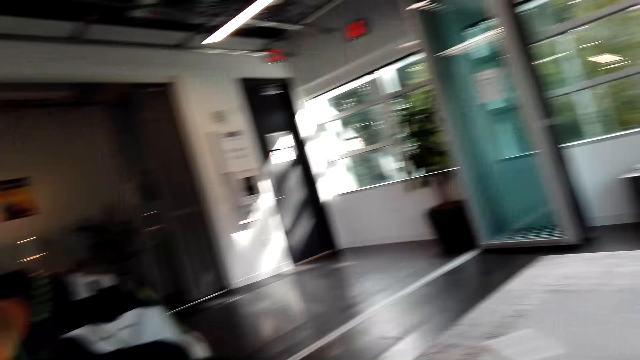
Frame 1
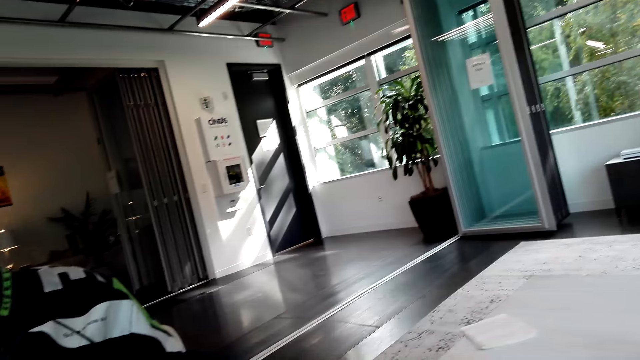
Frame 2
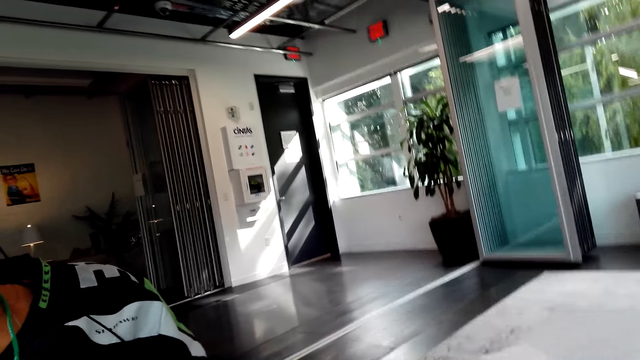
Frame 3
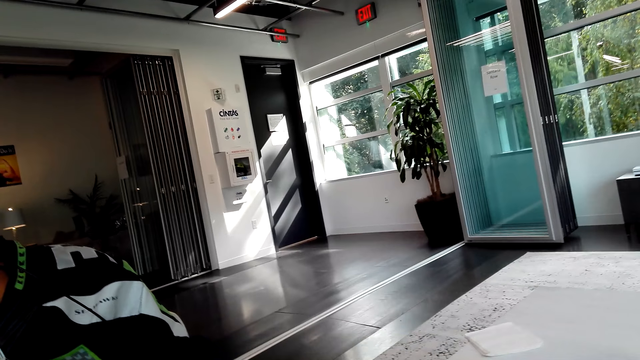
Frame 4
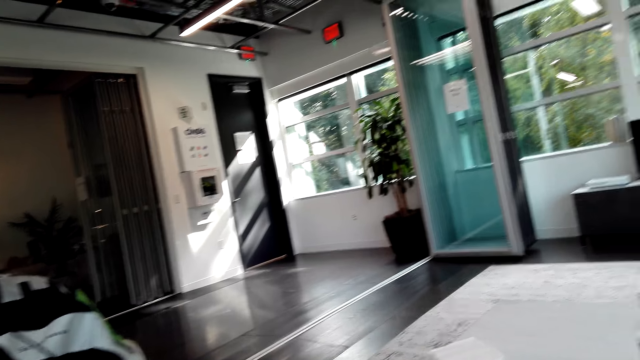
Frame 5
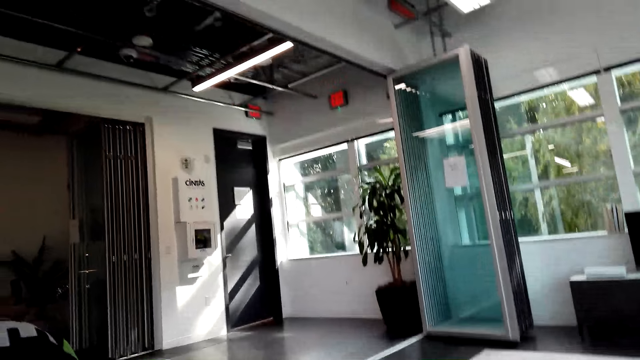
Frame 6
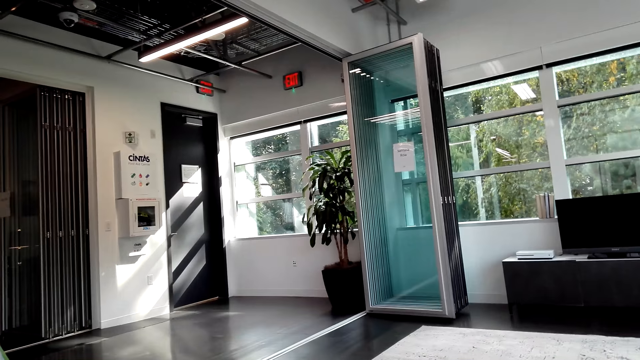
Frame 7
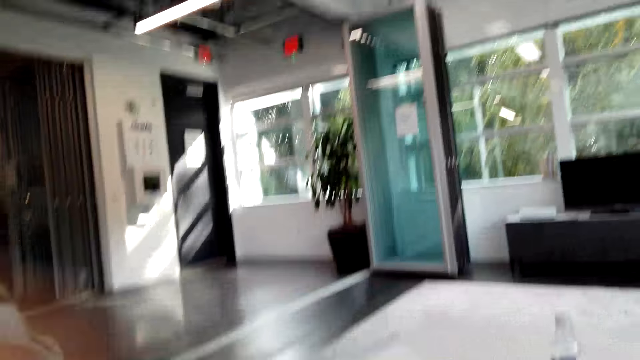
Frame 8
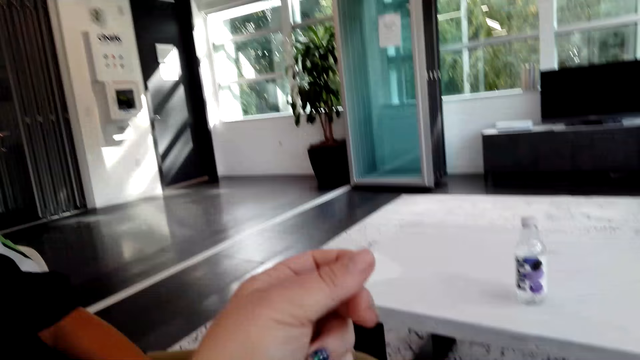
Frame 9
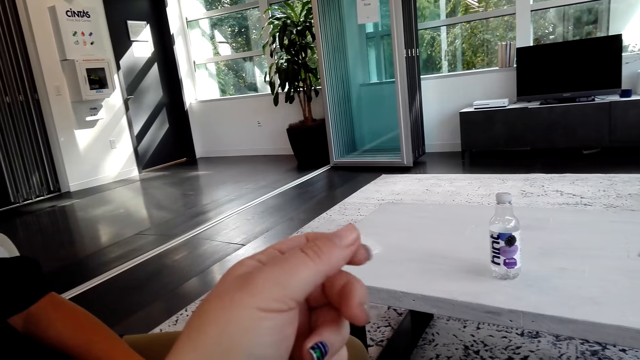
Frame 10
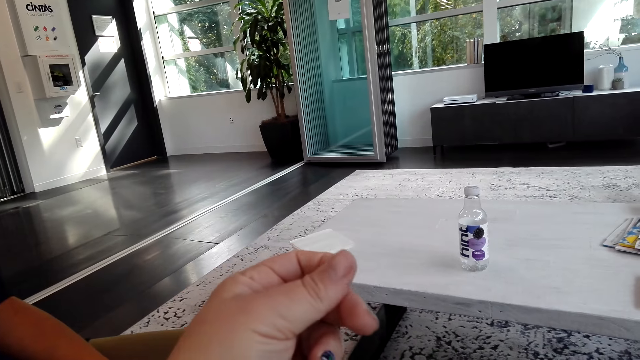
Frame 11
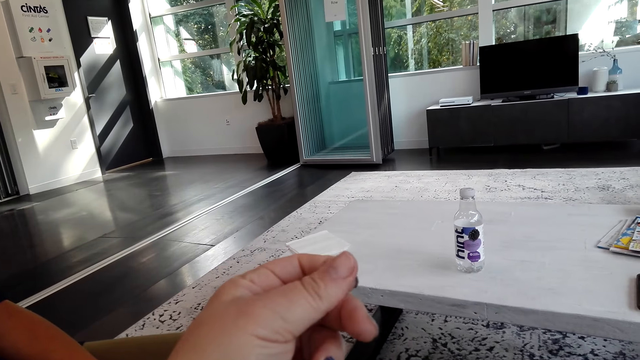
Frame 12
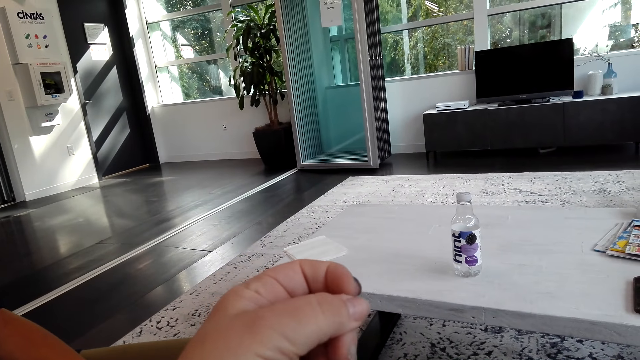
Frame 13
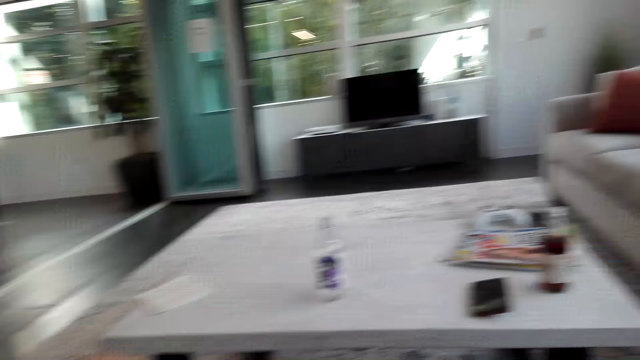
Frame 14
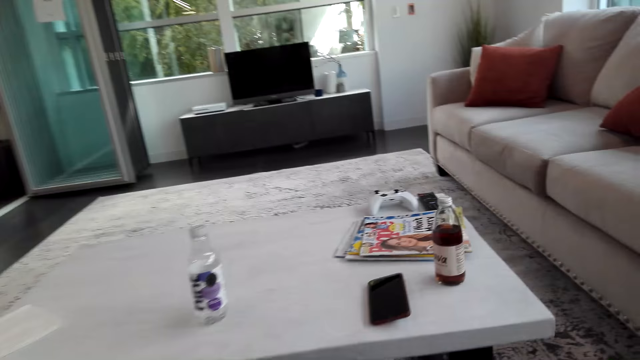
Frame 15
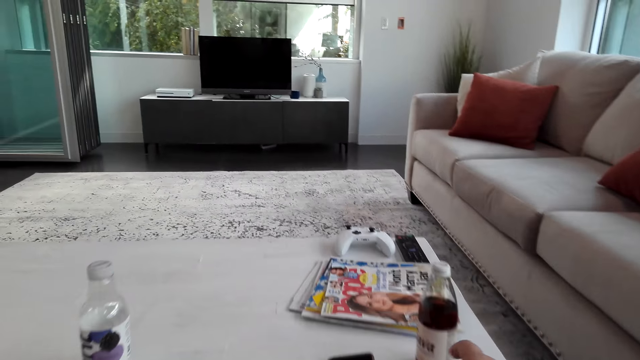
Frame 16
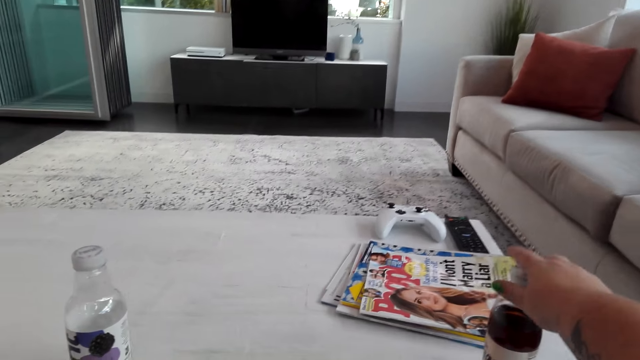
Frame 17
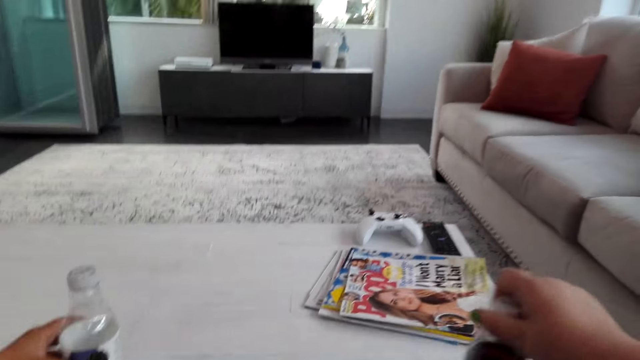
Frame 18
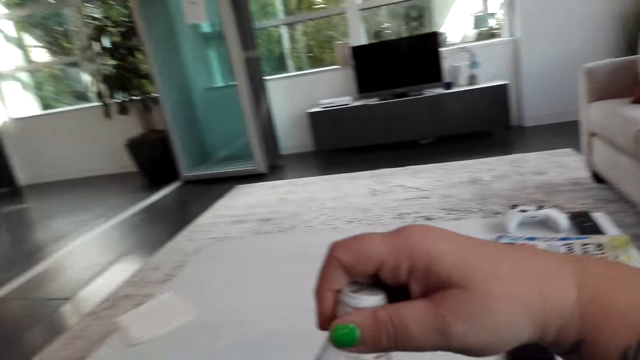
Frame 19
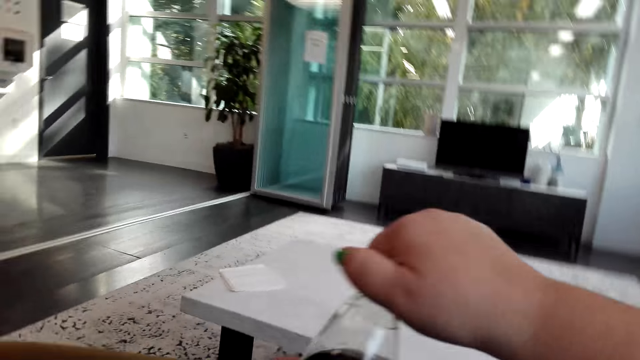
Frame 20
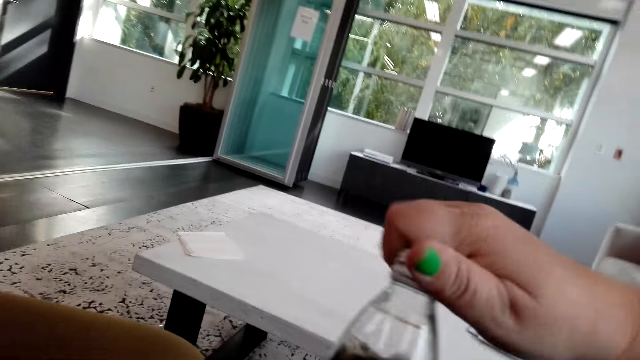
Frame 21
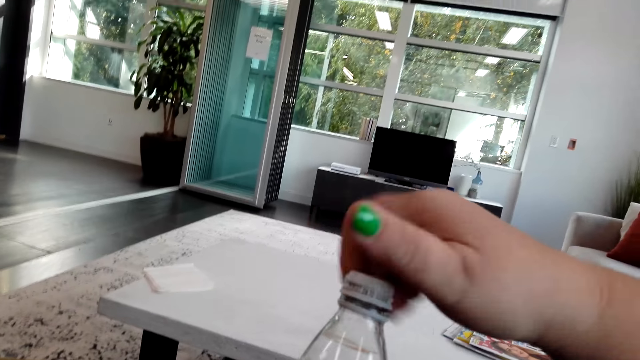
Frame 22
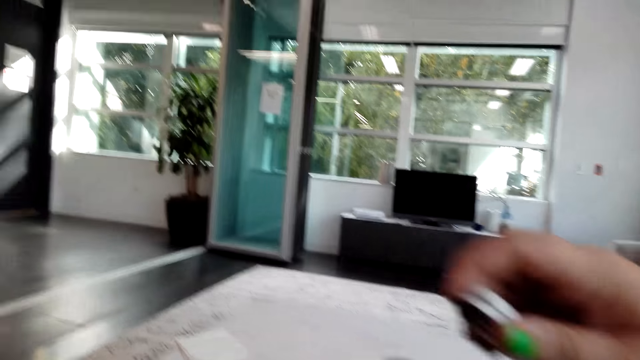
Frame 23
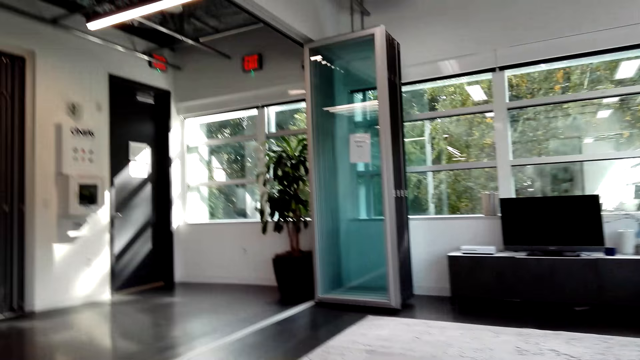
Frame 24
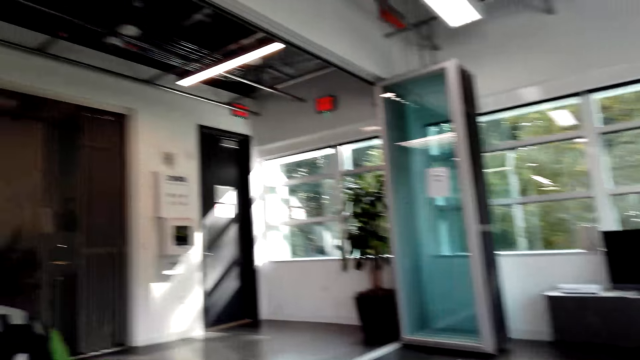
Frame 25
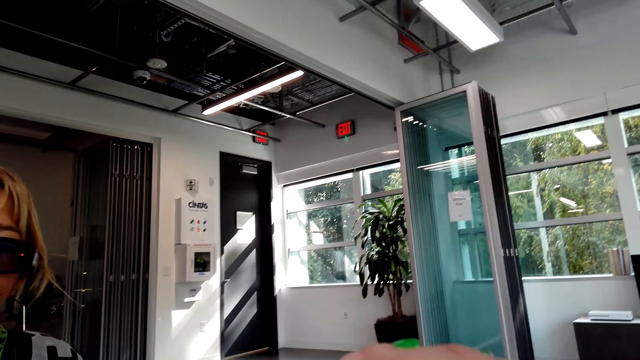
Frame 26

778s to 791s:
The camera wearer talks to a lady. They take a bottle of tea from the table. The lady takes a bottle of water from the table. The camera wearer opens the lid of the bottle of tea. The lady talks to the camera wearer.

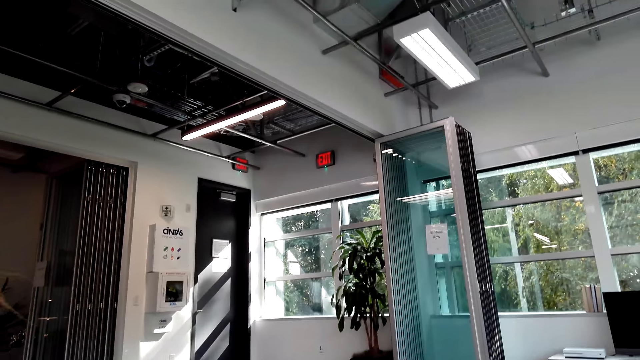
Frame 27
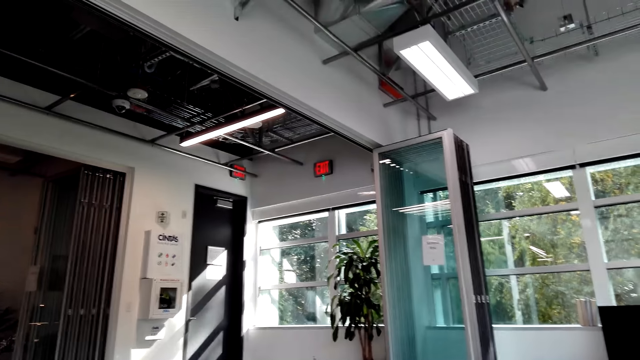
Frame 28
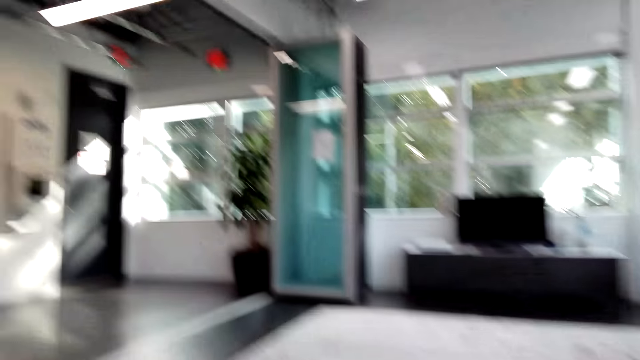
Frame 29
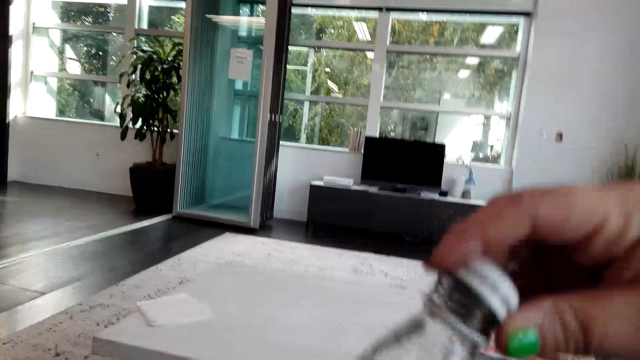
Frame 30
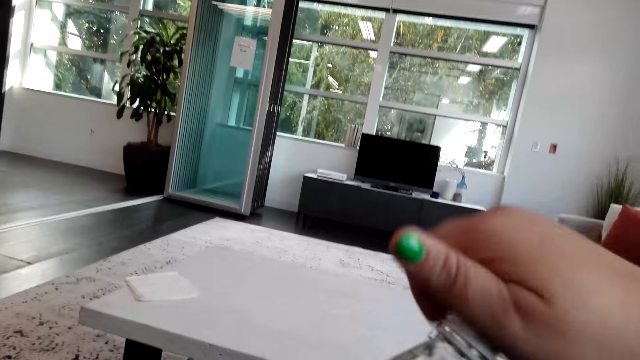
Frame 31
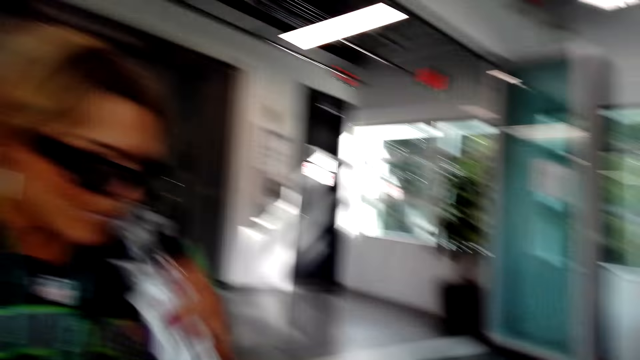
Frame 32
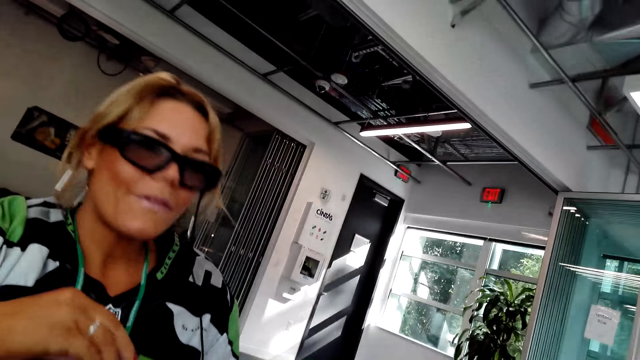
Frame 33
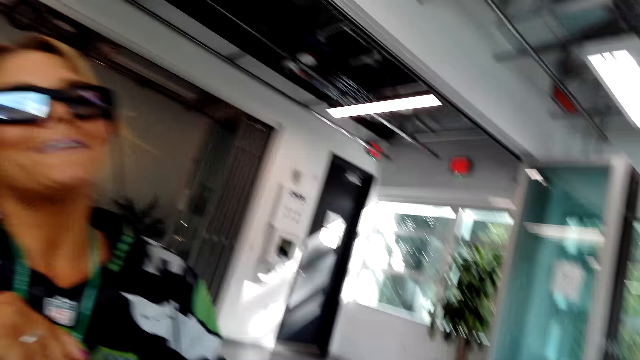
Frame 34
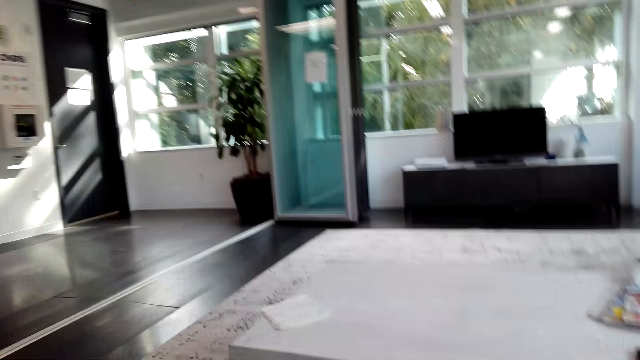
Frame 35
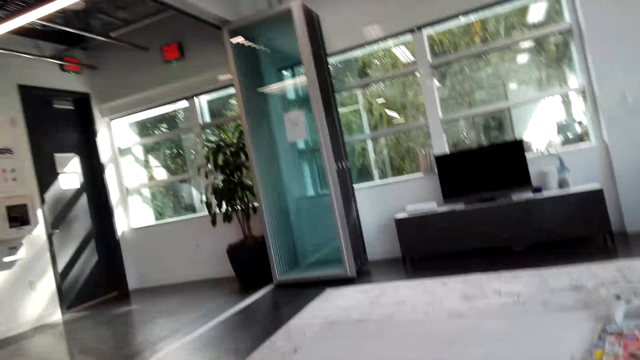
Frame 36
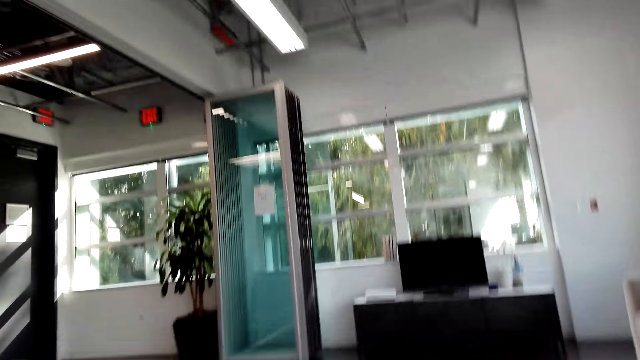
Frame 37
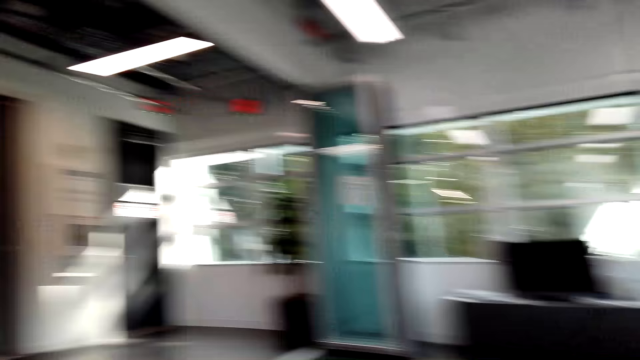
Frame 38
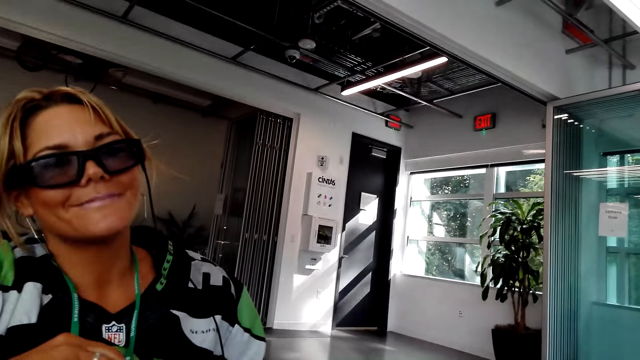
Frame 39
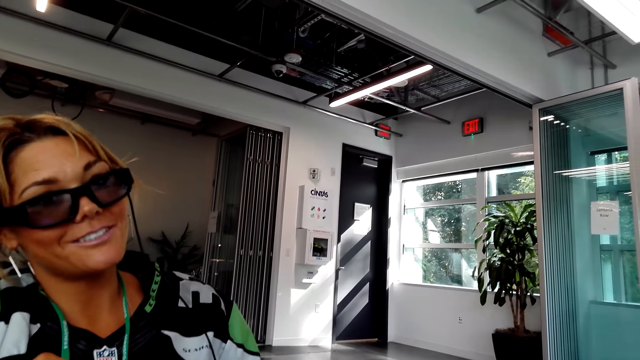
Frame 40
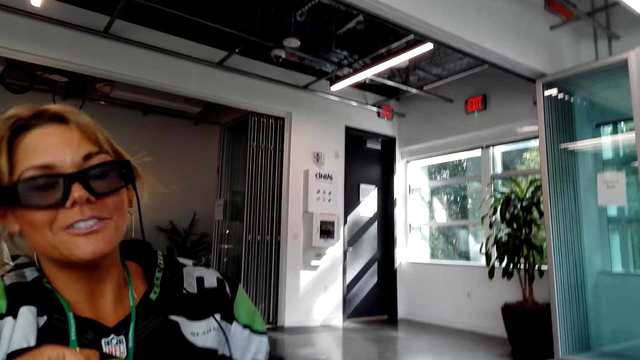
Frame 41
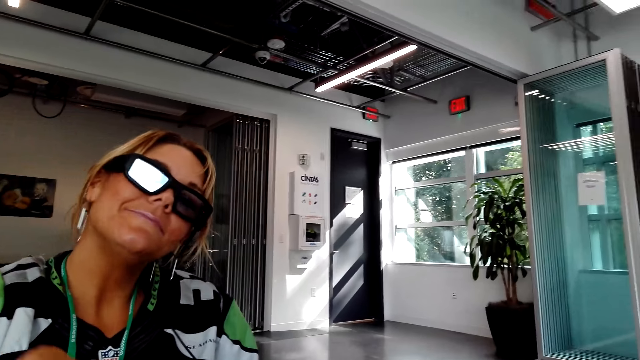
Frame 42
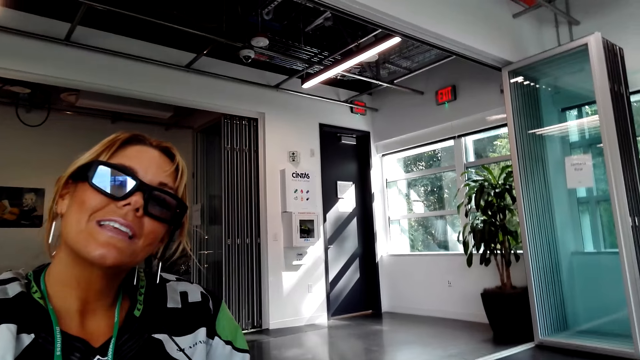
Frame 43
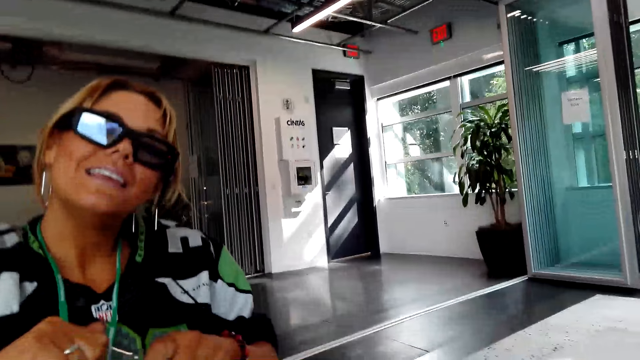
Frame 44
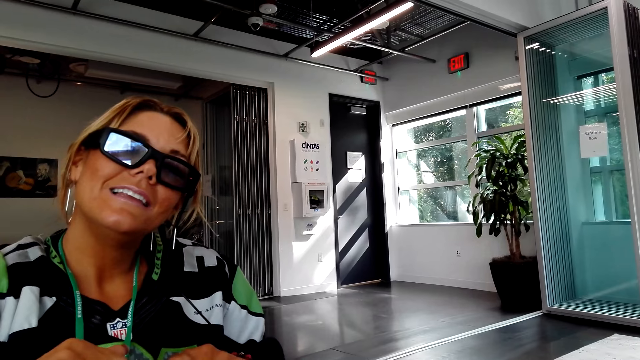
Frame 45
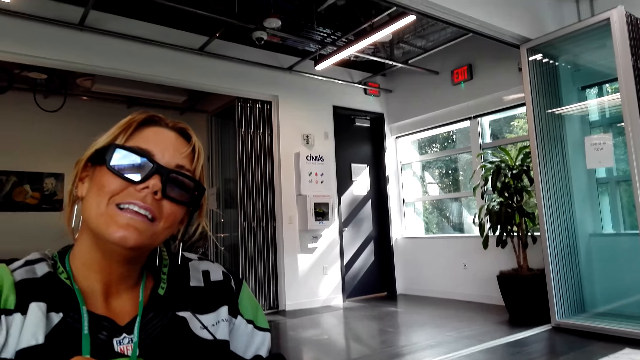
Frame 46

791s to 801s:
The camera wearer sips the bottle of tea. They close the lid of the bottle of tea. The lady closes the lid of the bottle of water. The camera wearer talks to the lady.
